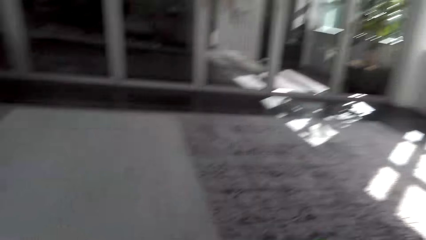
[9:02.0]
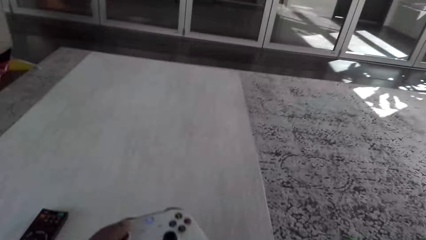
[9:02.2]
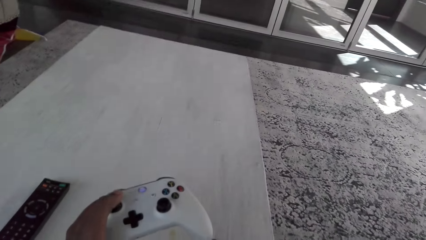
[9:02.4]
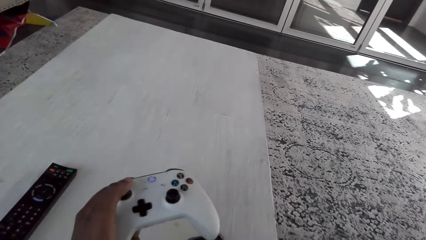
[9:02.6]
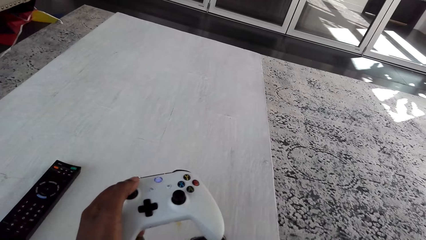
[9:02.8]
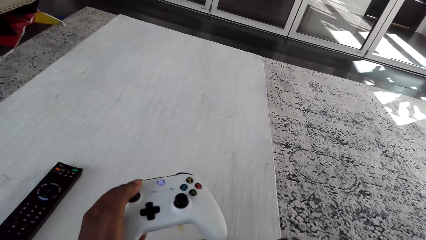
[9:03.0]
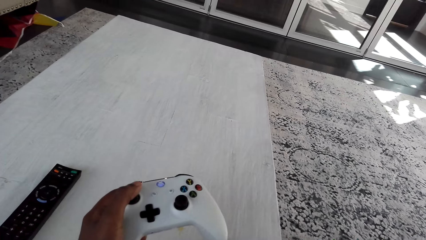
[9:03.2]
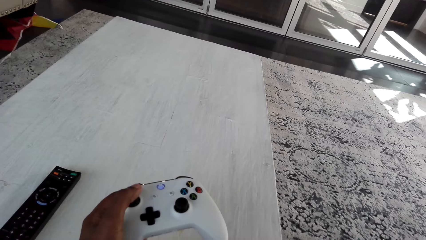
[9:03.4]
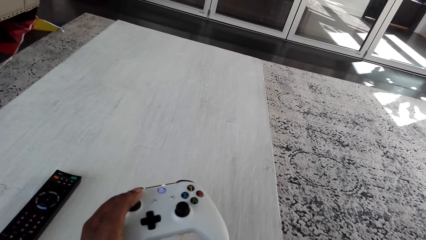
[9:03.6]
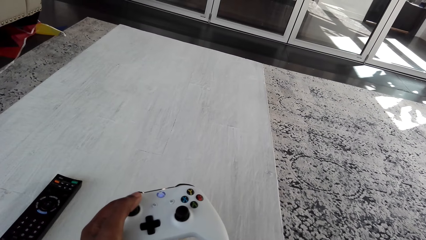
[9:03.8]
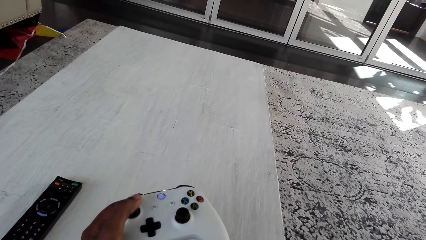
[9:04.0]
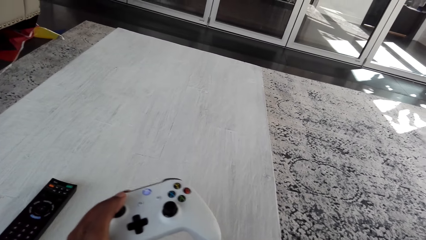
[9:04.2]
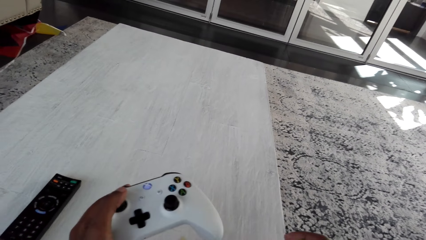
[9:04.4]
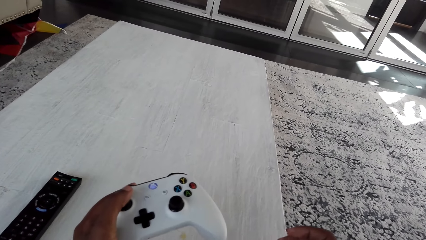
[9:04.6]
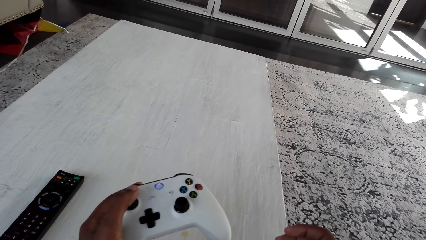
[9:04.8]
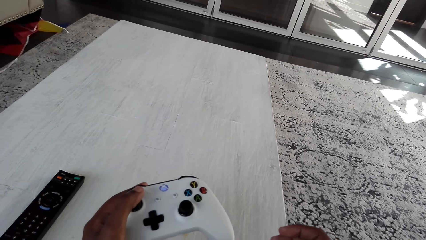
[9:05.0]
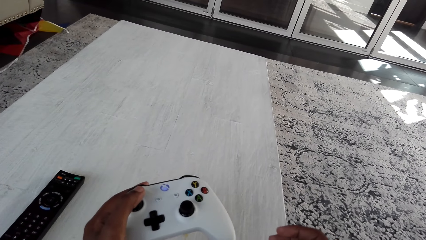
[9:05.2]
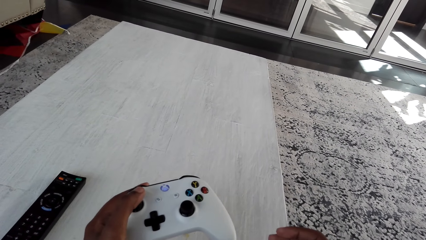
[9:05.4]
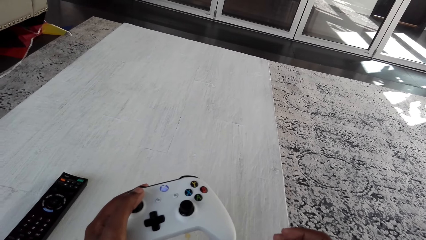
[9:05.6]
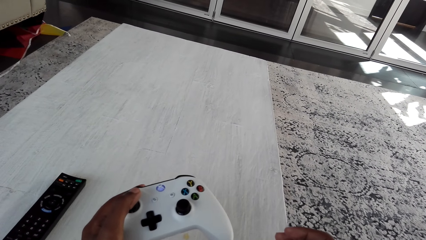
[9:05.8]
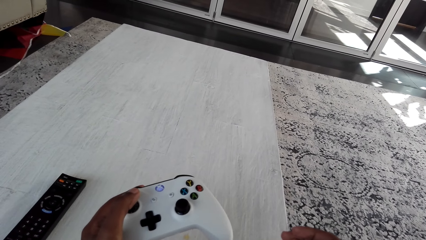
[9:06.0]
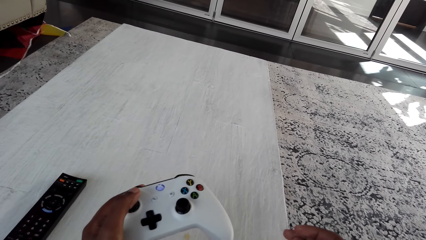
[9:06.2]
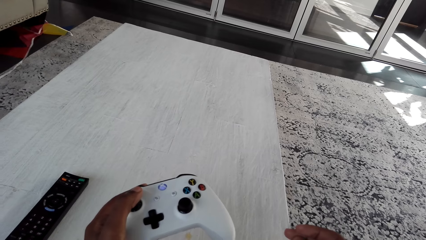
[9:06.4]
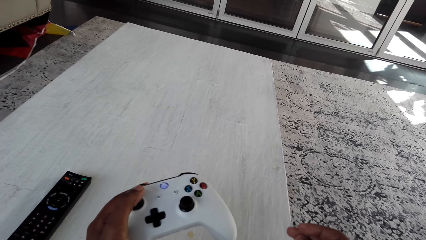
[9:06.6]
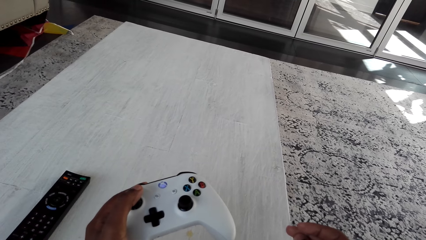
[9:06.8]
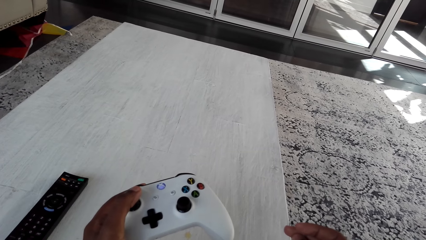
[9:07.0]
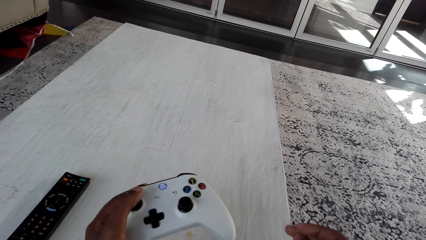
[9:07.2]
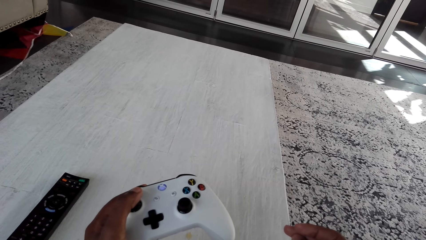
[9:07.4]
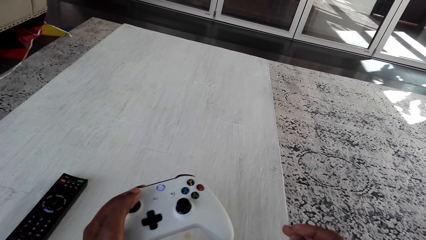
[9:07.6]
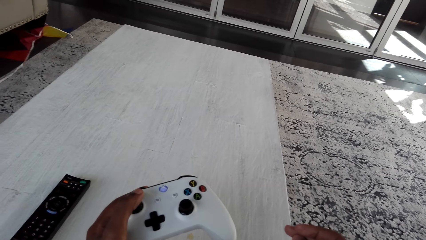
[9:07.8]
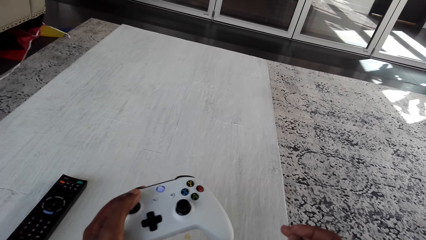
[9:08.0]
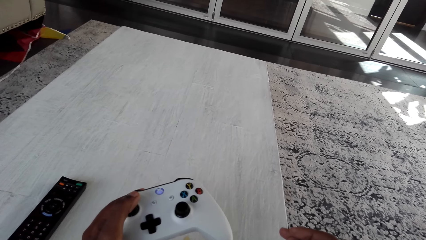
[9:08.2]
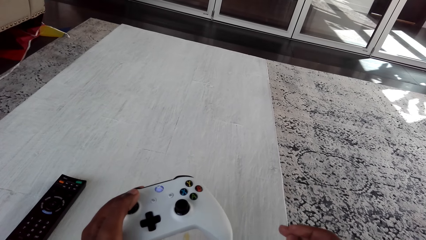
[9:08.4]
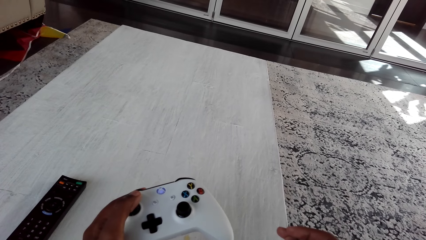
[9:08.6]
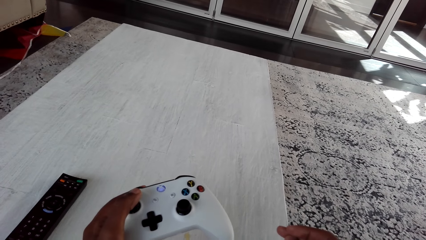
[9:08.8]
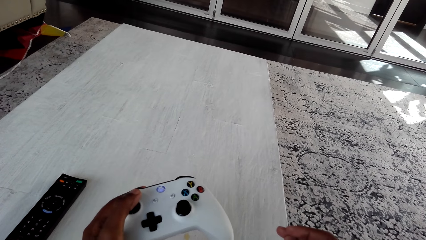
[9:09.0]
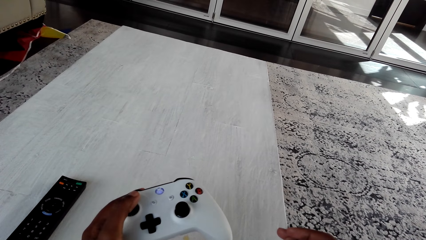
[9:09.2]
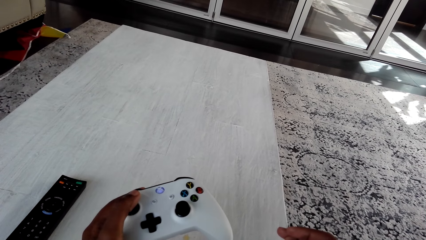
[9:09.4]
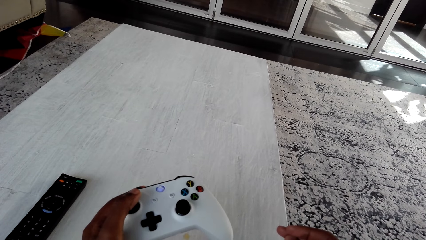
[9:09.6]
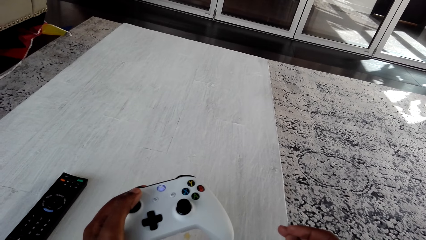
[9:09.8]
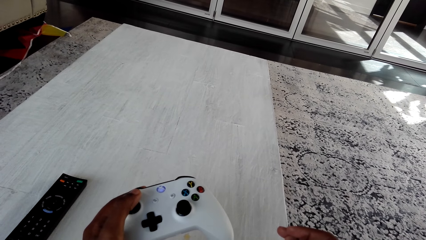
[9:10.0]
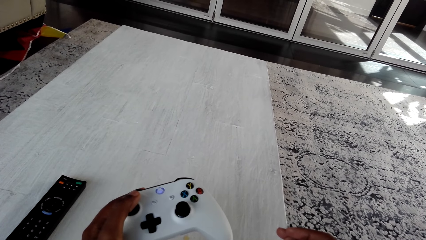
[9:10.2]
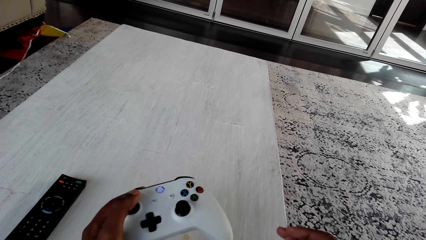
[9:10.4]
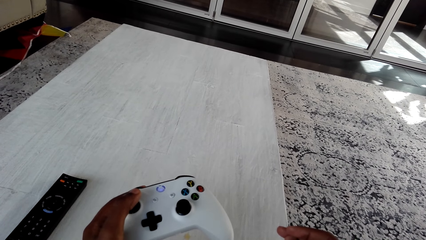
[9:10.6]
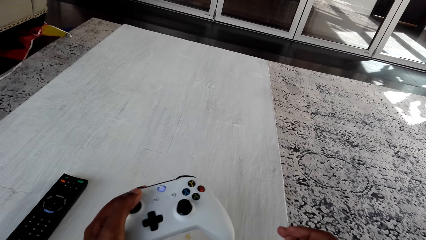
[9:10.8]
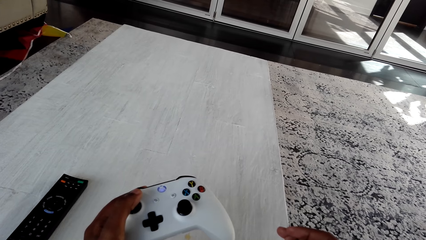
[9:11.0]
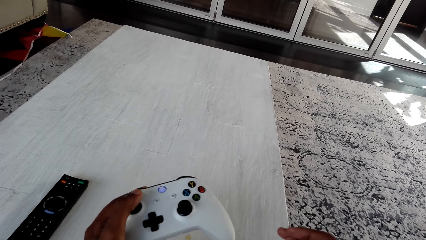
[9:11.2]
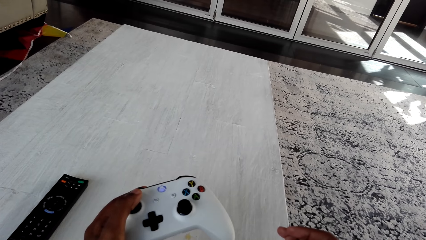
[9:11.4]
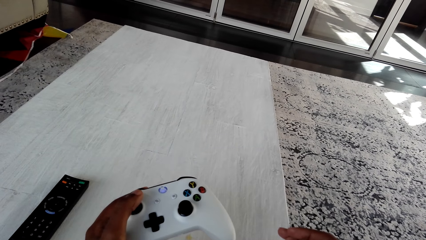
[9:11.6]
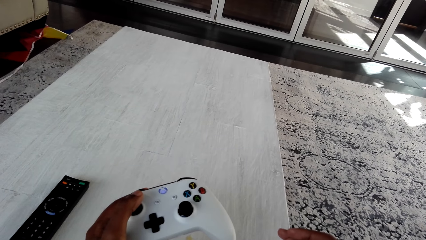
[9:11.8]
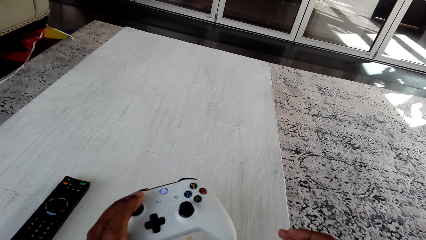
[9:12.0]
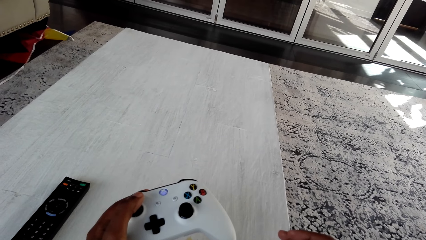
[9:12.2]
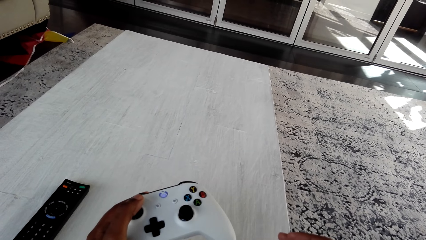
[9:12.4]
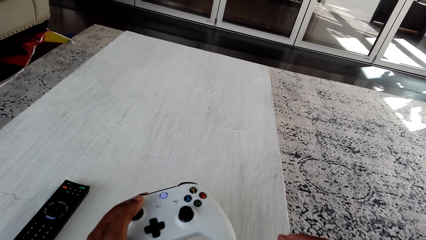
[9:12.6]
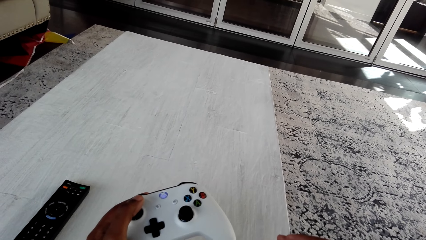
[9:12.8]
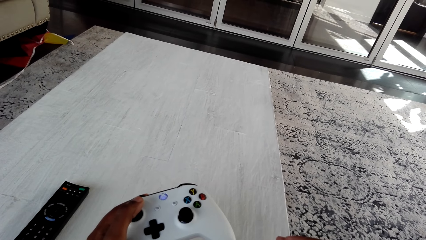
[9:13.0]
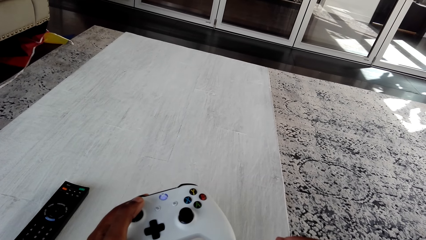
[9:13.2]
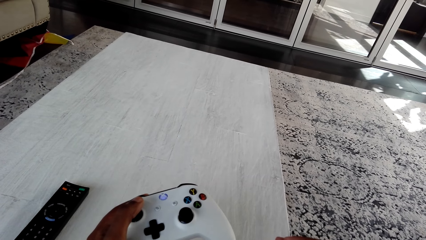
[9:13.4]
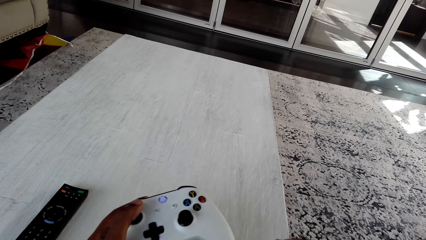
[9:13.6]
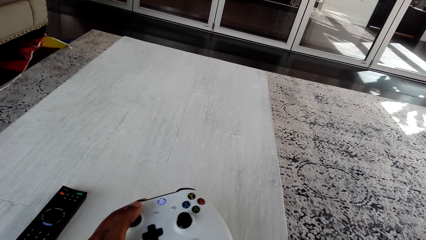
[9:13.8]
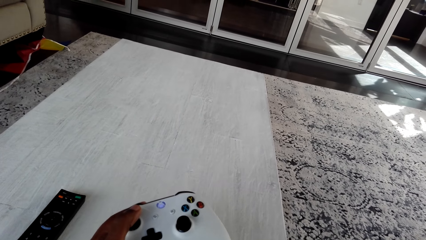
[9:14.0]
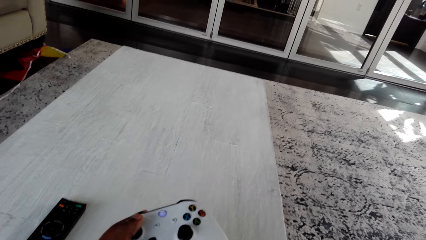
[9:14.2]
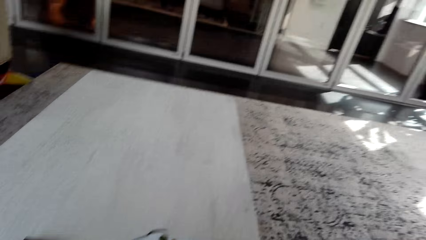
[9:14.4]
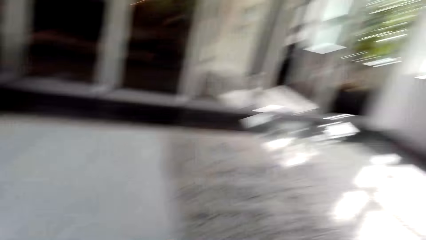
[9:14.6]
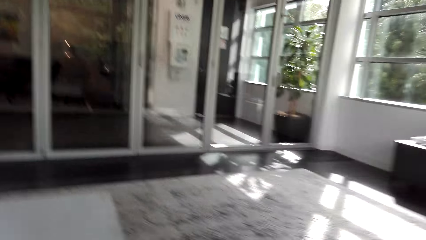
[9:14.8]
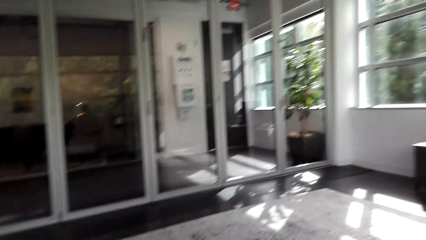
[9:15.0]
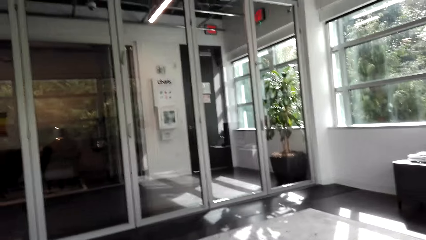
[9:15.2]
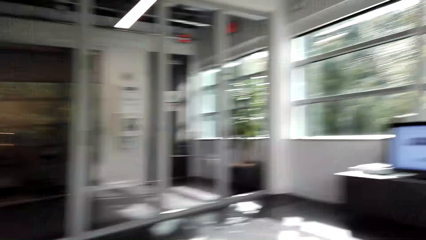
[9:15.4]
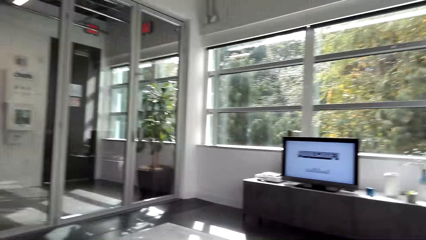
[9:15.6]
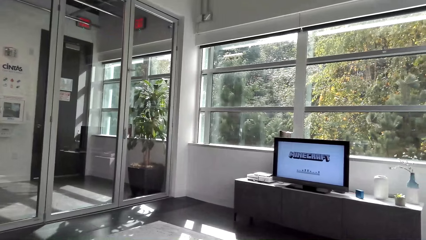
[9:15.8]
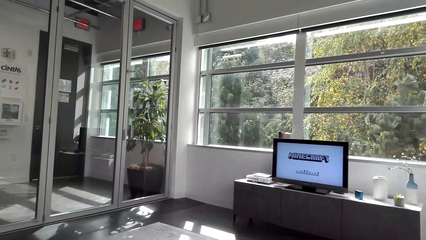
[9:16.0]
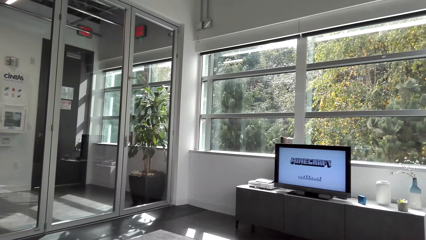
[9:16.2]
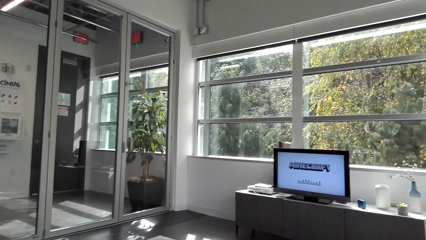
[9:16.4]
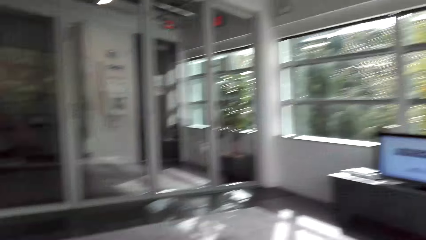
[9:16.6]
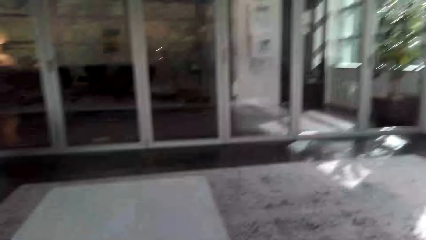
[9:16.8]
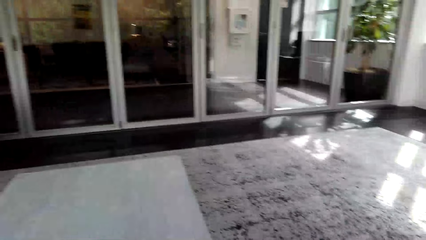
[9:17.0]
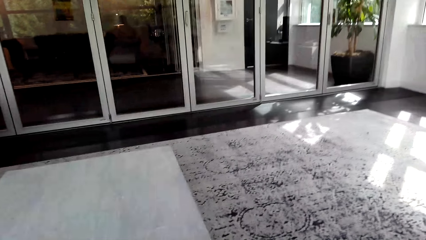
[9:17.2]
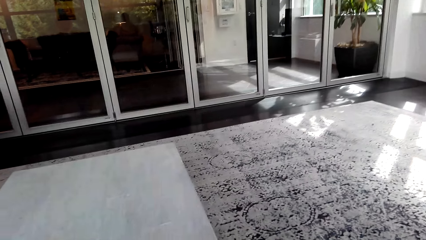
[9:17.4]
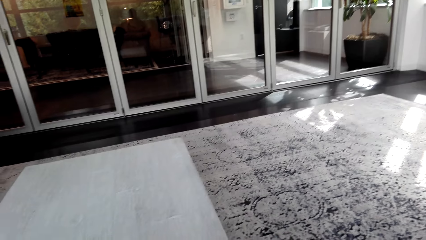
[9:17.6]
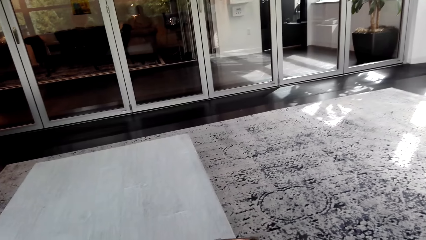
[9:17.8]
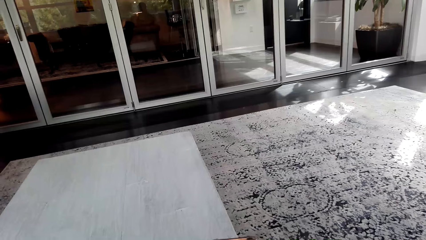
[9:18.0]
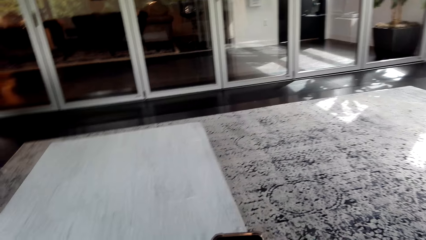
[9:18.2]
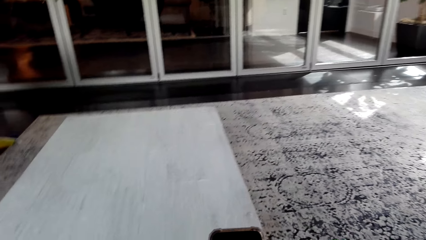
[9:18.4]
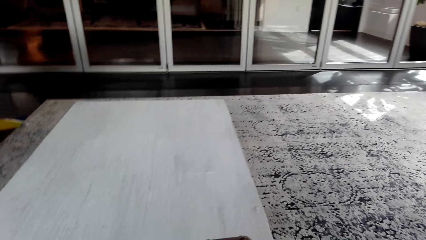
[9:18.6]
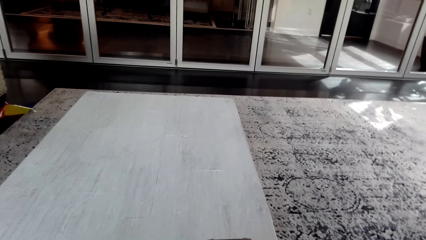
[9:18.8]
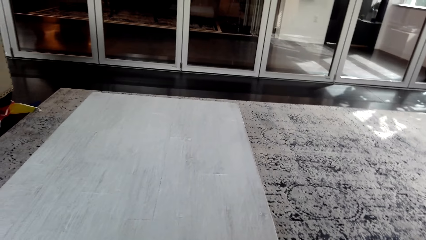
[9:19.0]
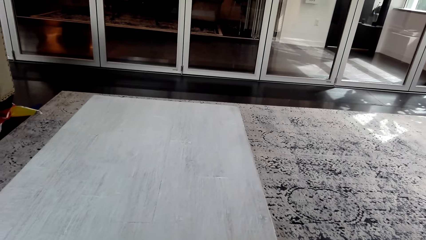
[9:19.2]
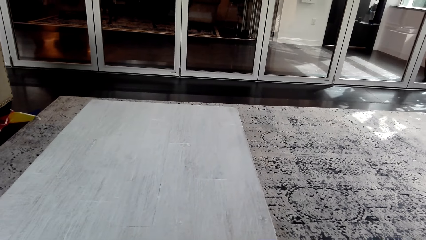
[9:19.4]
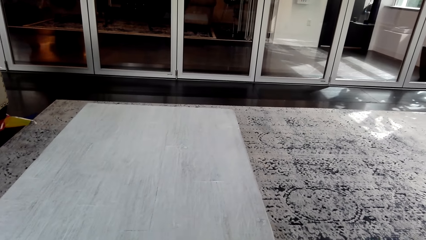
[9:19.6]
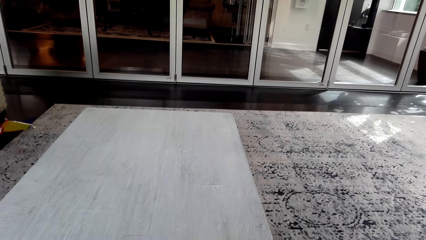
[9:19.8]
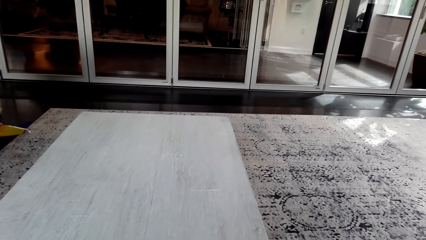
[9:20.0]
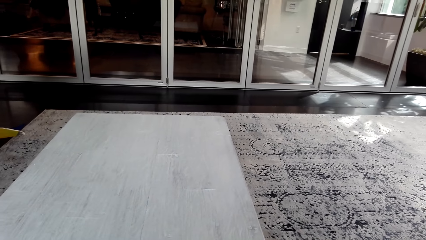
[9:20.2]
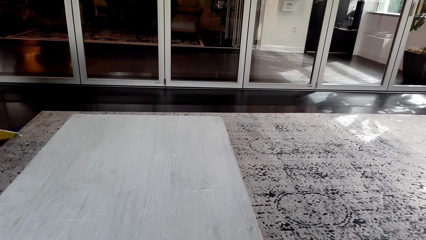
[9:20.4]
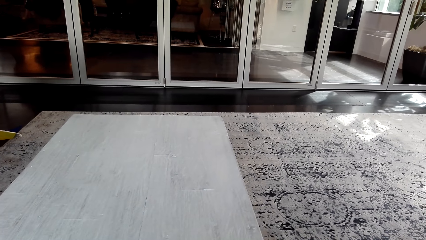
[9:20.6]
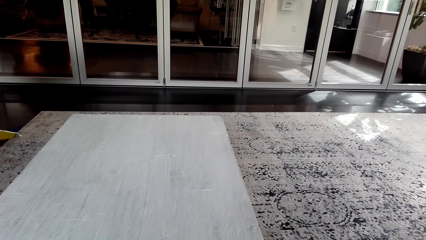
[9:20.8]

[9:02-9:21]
The camera wearer looks around. They hold a game pad on the table. They pick up the game controller. They look at the game pad. They read on a phone.
